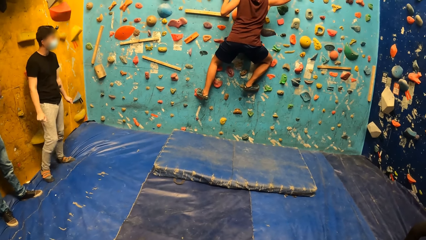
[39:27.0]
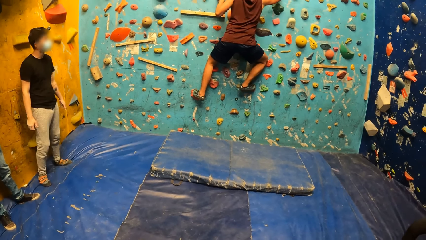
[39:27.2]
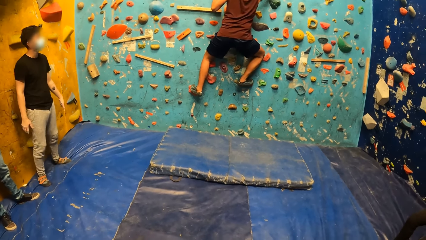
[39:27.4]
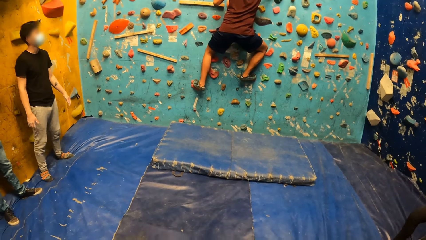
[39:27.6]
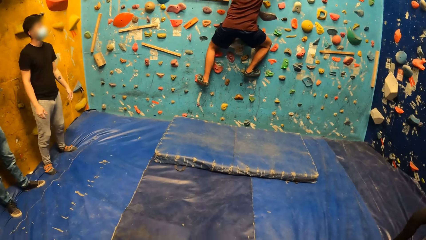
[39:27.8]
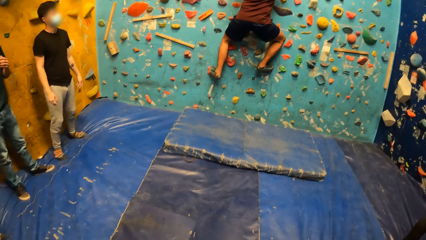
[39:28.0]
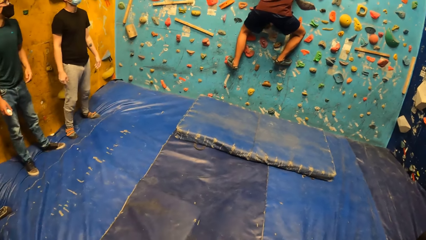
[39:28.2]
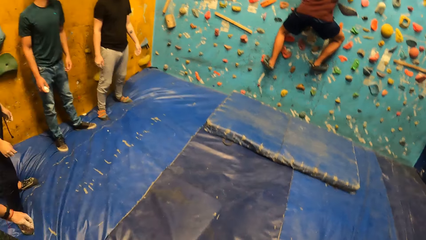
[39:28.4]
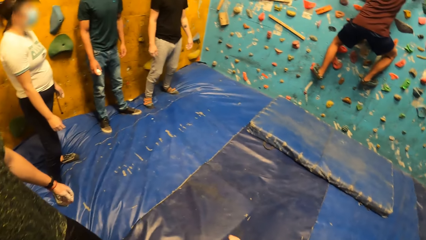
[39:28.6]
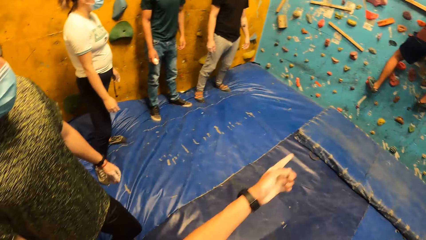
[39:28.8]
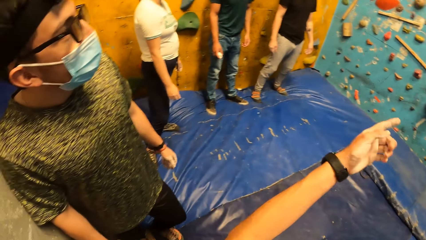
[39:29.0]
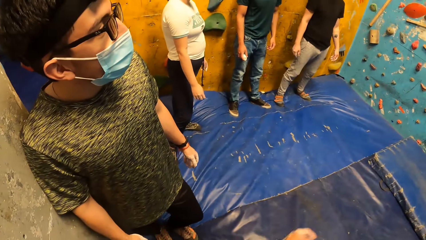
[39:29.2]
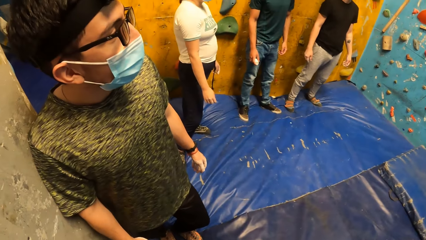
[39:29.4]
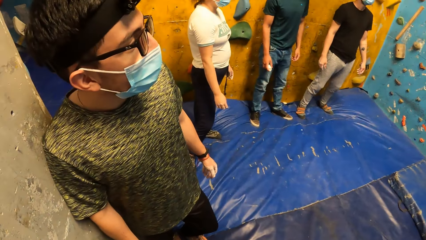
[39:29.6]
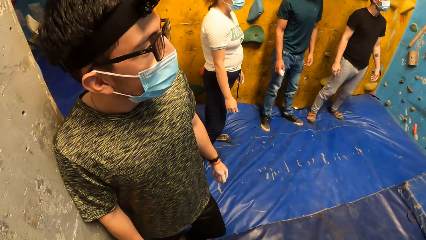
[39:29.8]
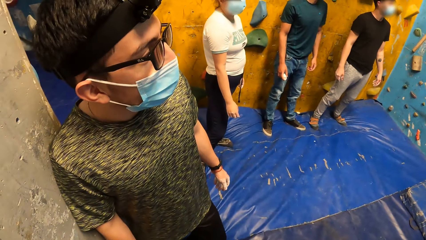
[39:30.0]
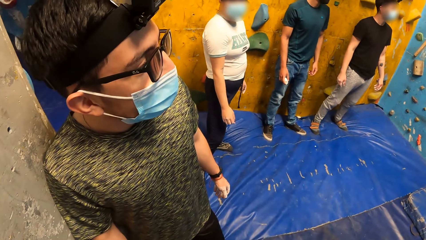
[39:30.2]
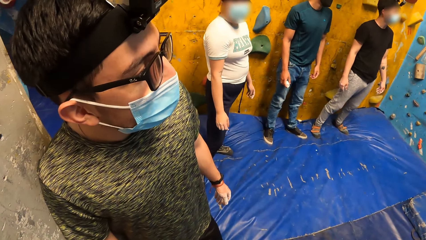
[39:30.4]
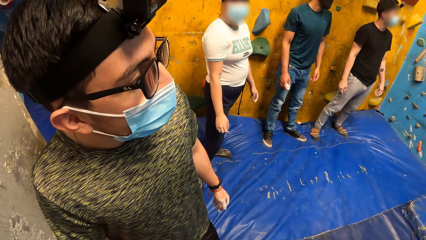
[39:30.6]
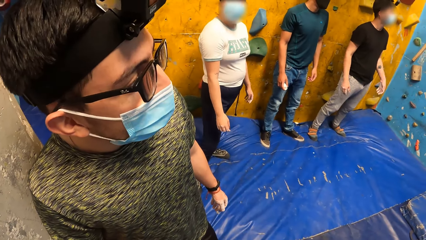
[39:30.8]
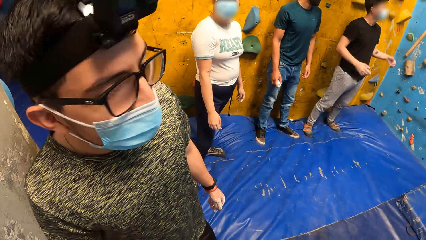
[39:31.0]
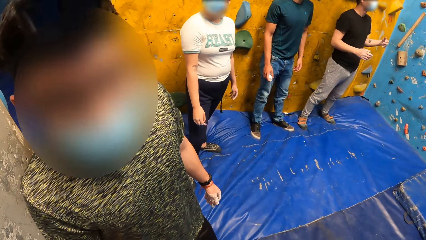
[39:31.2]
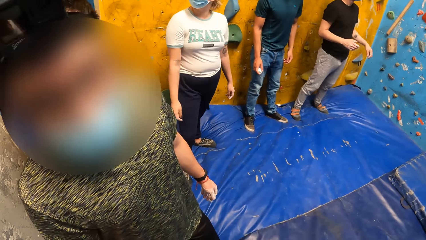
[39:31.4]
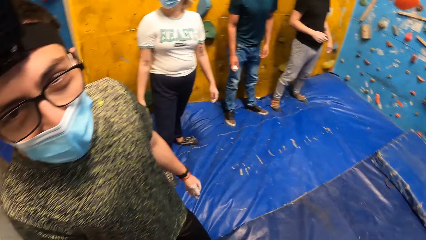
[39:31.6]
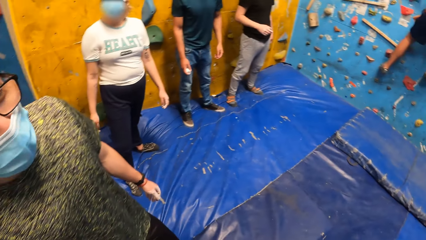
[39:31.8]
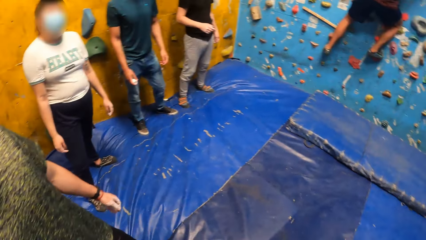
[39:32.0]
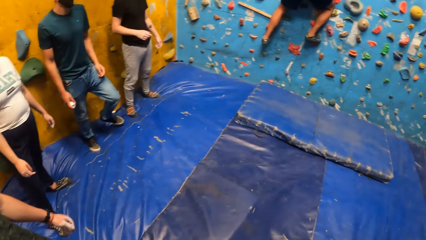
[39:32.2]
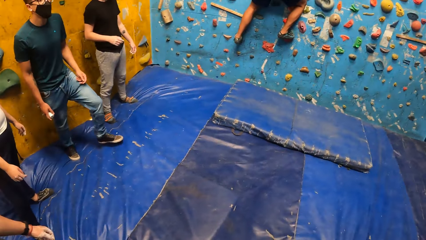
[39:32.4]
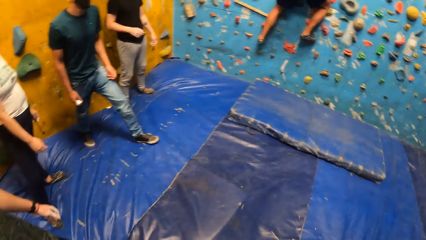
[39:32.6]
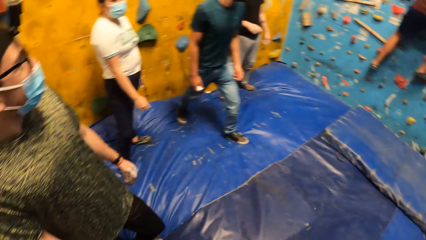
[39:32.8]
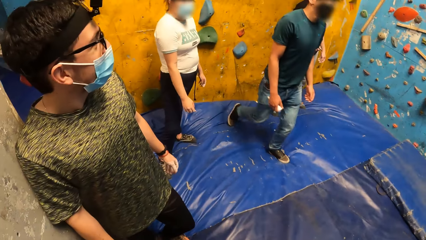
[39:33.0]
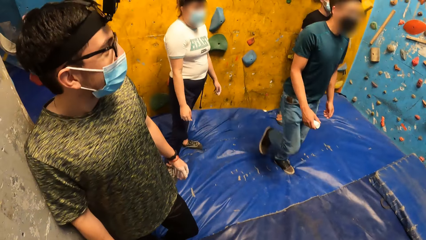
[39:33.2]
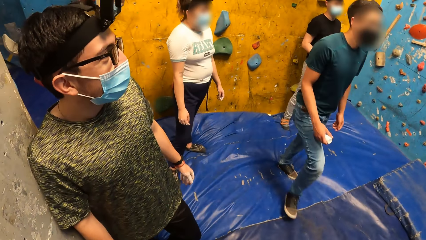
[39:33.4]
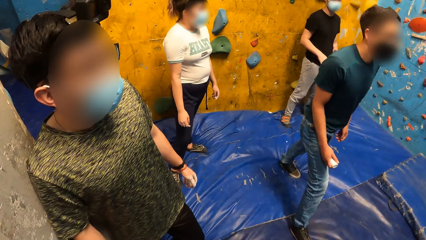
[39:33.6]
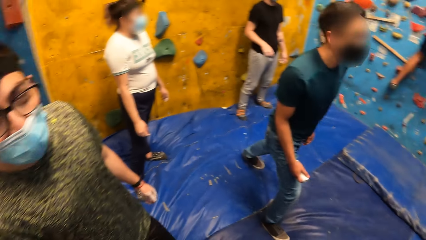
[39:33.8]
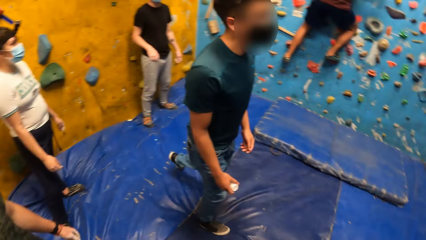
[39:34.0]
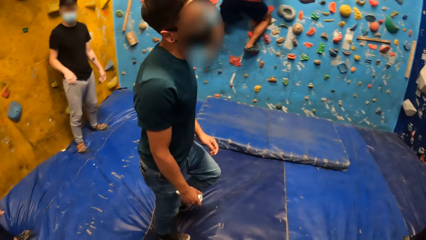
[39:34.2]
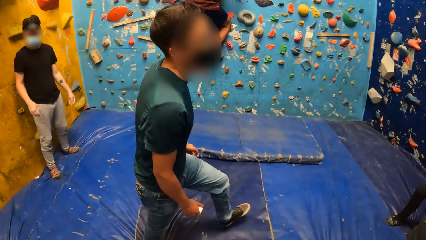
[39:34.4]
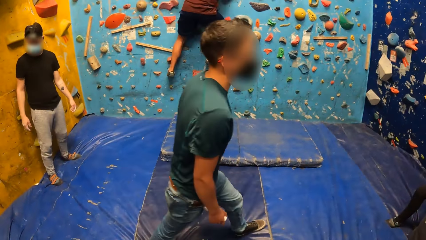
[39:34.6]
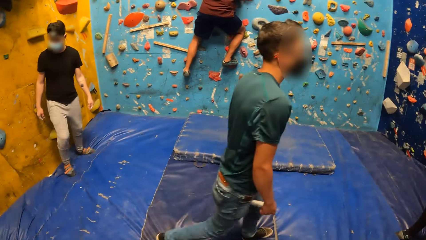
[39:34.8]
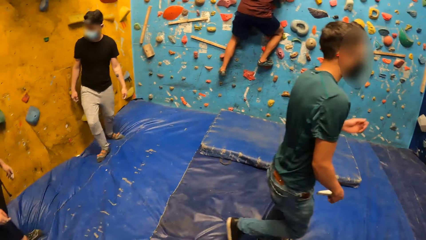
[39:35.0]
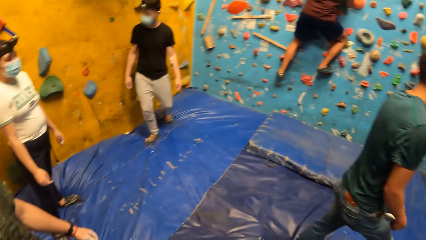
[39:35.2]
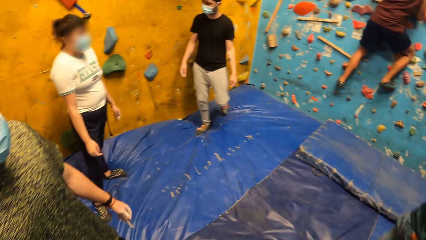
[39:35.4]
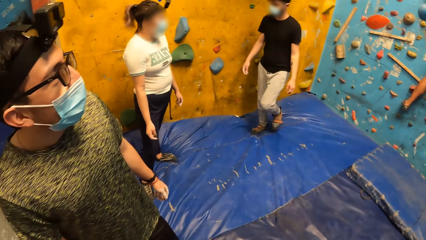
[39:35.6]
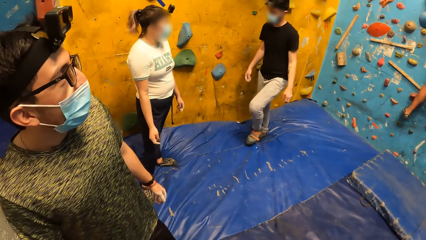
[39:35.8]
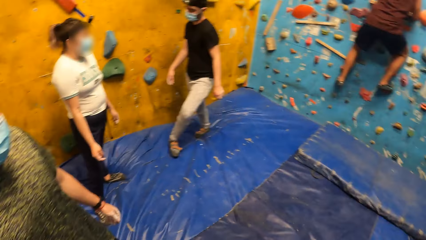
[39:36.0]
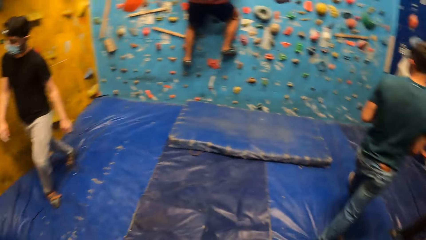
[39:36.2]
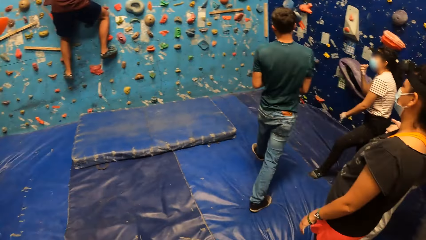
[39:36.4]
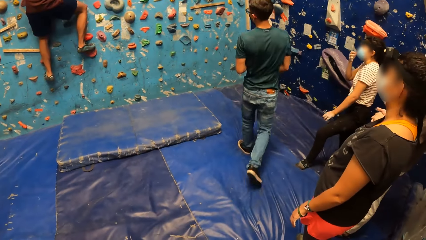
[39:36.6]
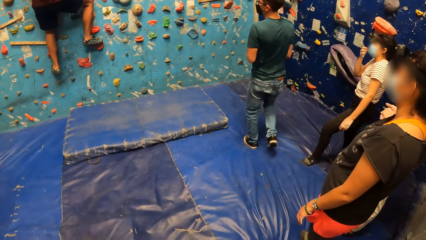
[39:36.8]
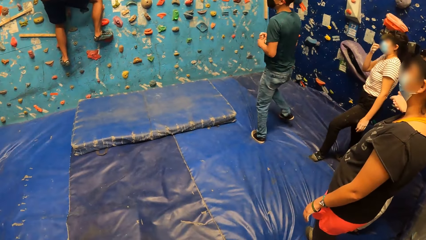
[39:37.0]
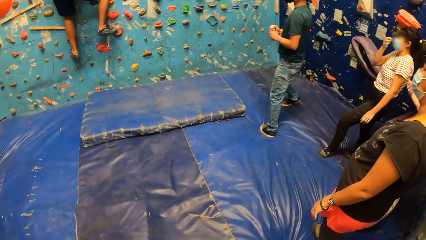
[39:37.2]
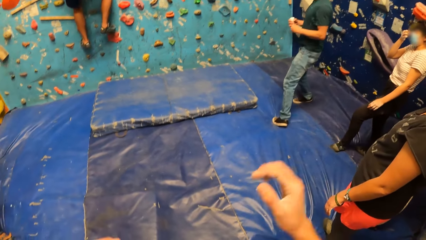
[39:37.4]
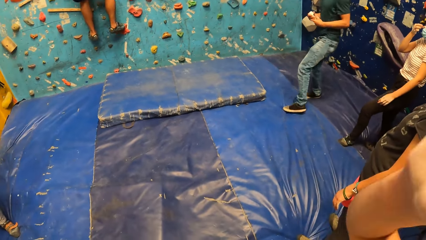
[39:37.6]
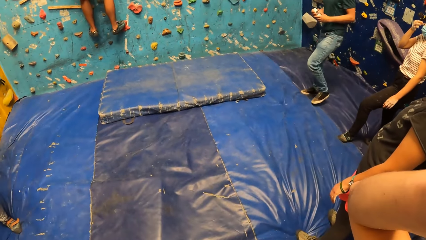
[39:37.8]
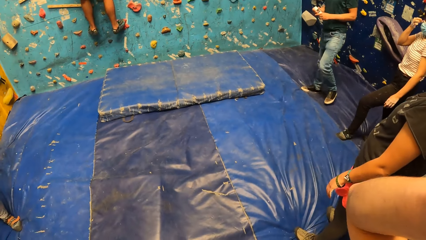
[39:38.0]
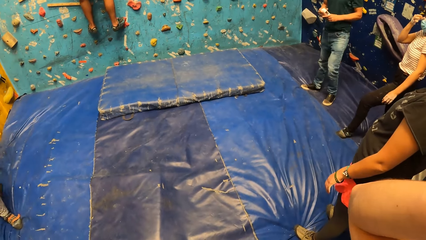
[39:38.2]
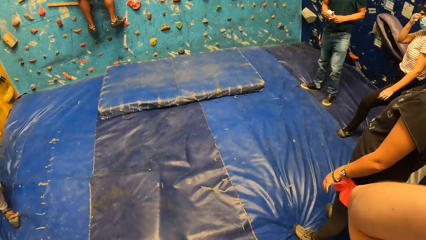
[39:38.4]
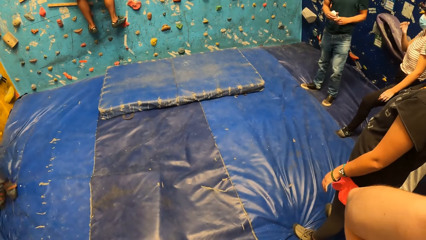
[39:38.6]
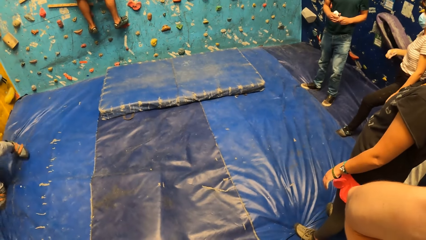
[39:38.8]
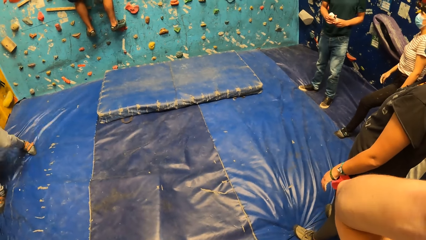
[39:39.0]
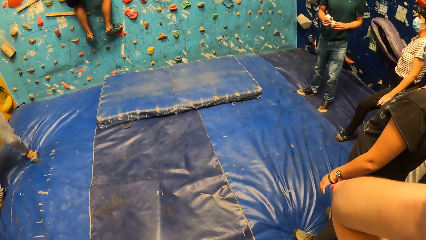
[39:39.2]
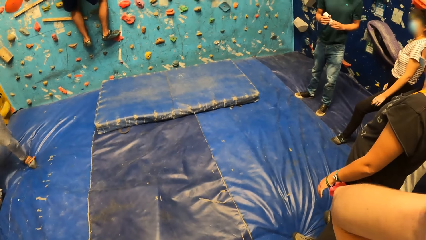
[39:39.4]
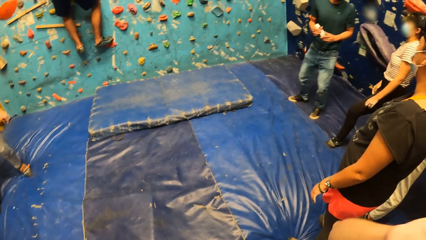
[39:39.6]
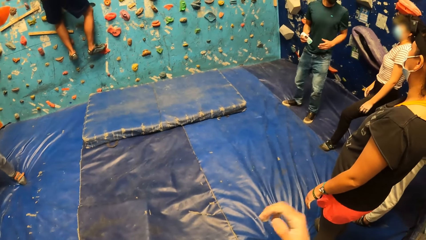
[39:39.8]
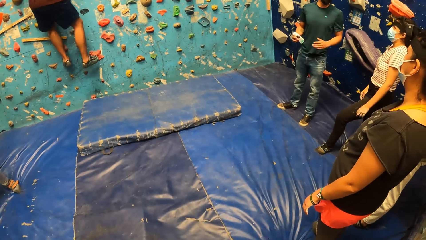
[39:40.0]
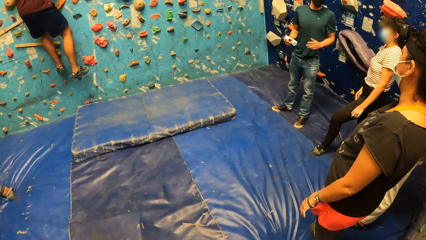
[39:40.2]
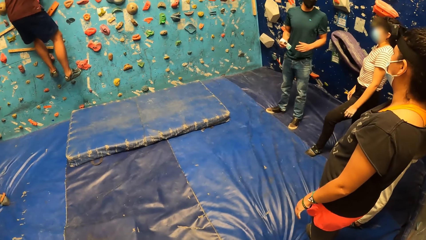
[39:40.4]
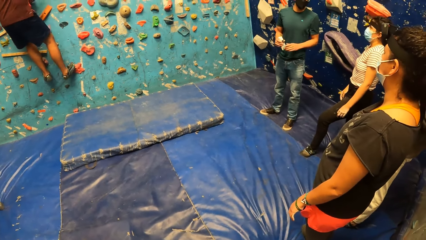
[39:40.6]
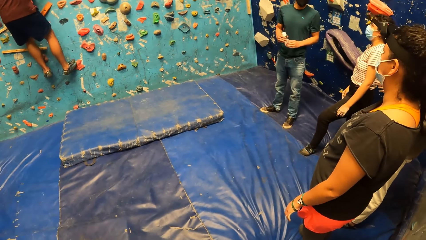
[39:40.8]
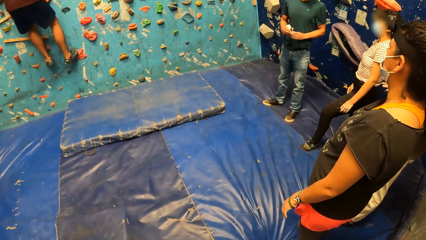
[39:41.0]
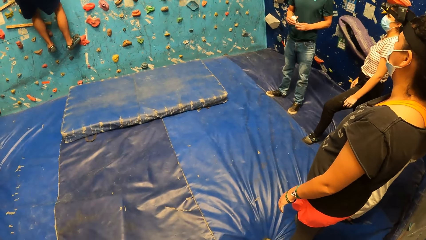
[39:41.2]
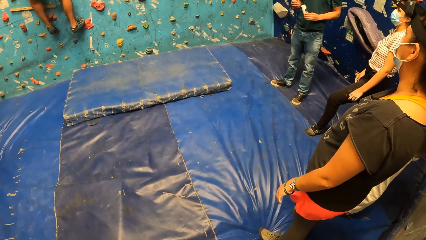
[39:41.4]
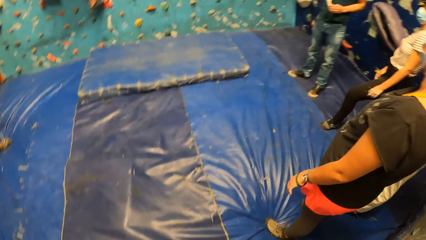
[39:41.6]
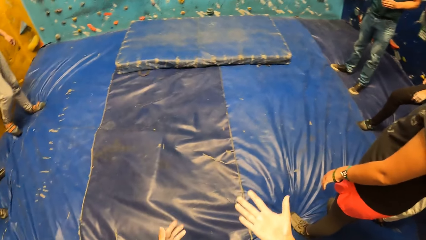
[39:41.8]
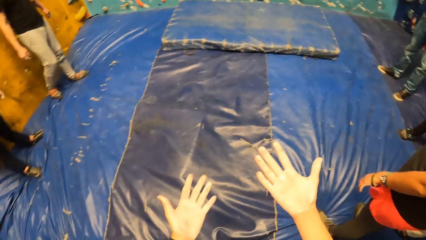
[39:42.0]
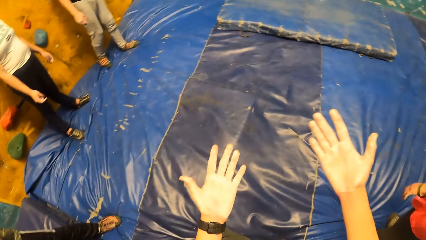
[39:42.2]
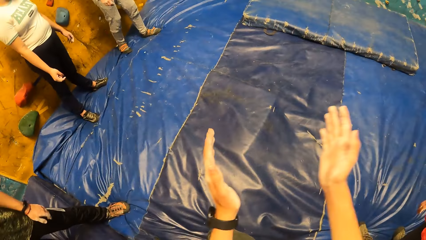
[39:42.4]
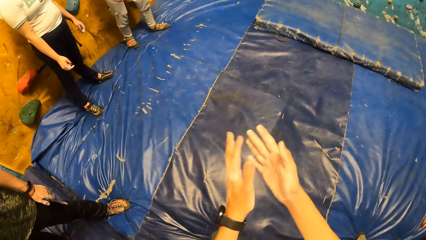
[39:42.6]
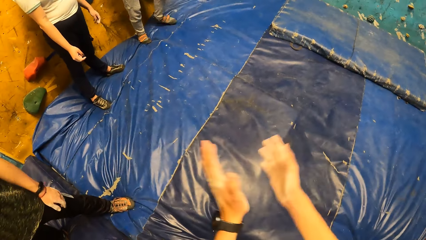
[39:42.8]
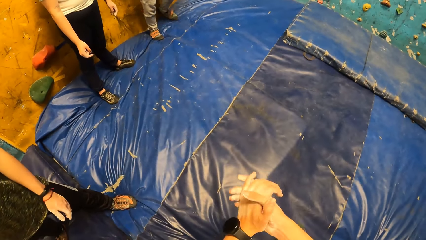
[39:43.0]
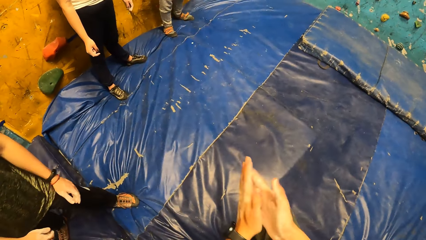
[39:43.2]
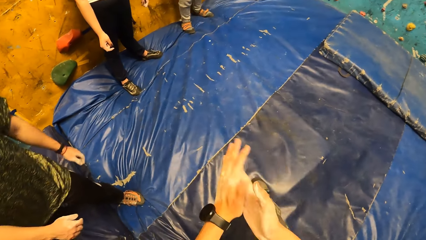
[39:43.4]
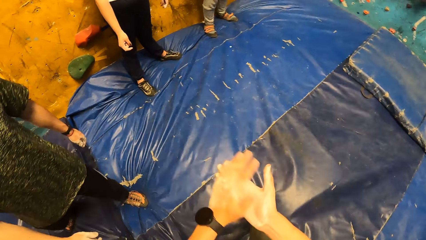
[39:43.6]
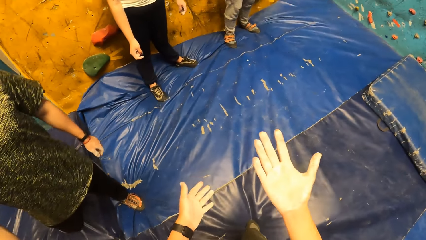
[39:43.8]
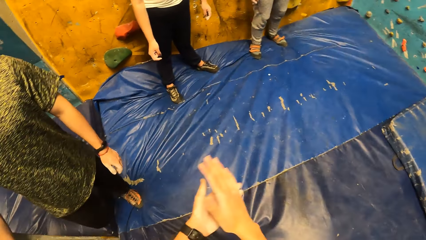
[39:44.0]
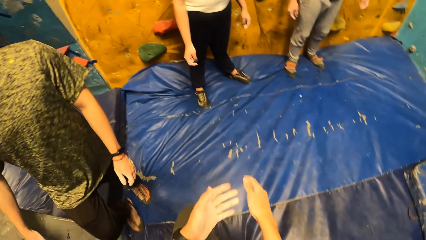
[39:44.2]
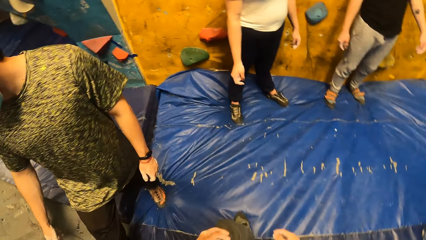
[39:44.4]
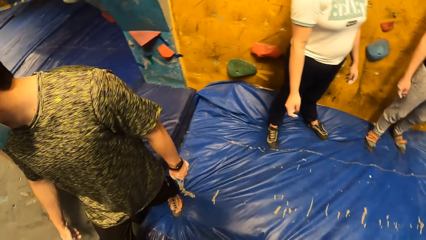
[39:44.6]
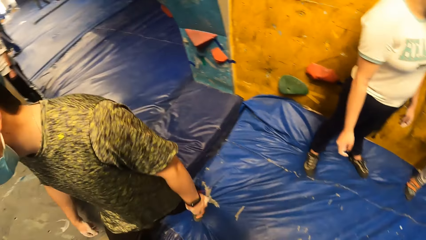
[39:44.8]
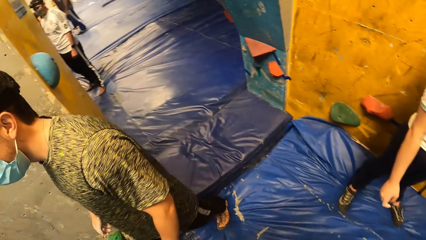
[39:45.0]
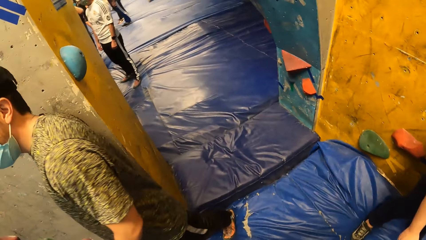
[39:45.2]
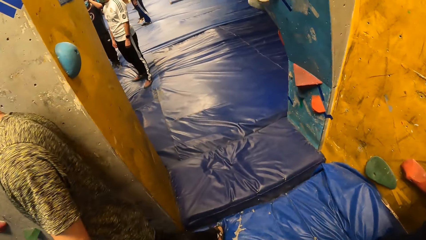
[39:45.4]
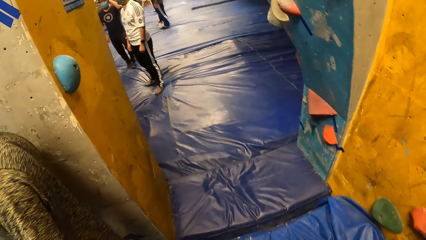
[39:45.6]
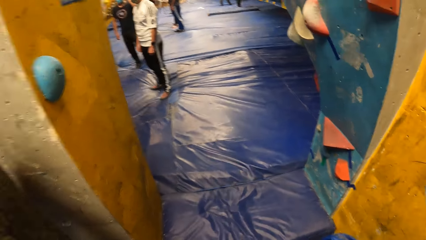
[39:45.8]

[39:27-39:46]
The camera wearer looks at a man. The man climbs the wall. The camera wearer converses with another man. He looks around the room. He touches his face. He looks at the first man. He looks at his hands. He claps his hands together. He looks at his hands.
